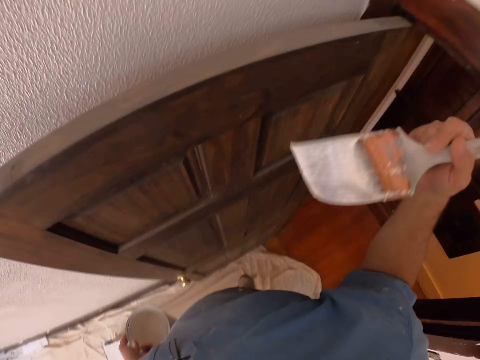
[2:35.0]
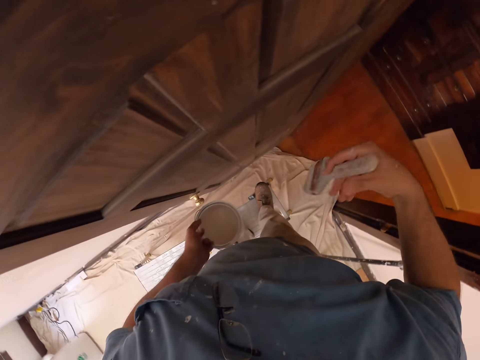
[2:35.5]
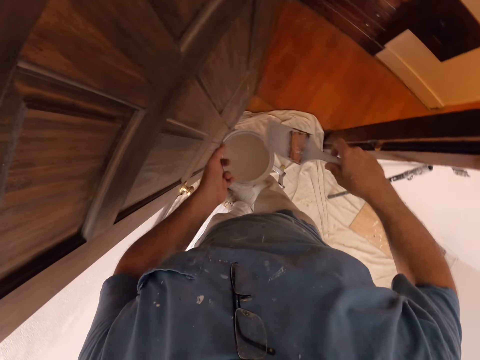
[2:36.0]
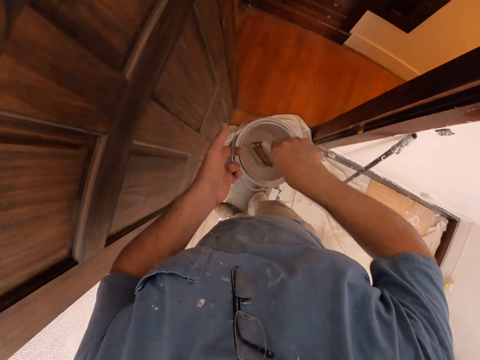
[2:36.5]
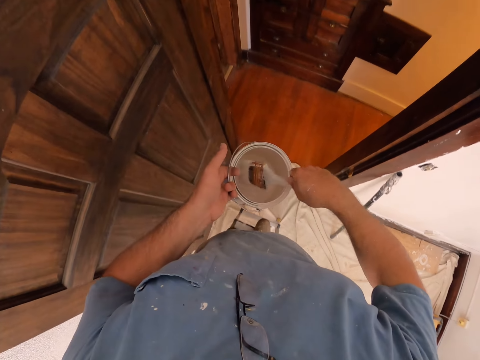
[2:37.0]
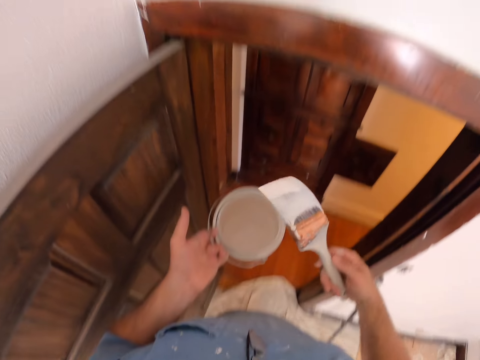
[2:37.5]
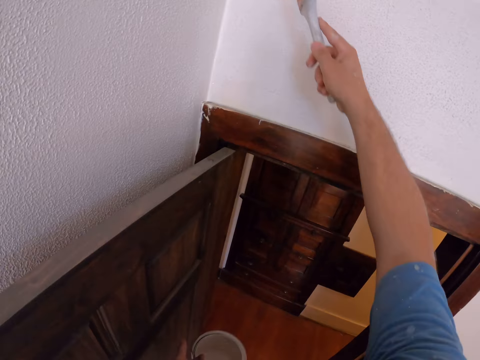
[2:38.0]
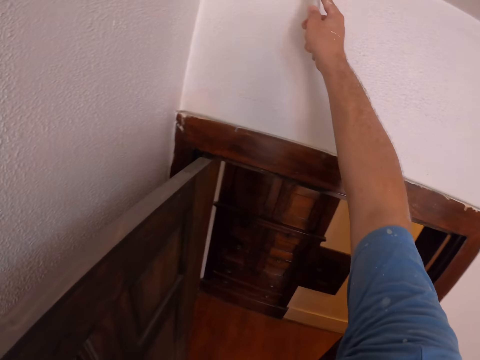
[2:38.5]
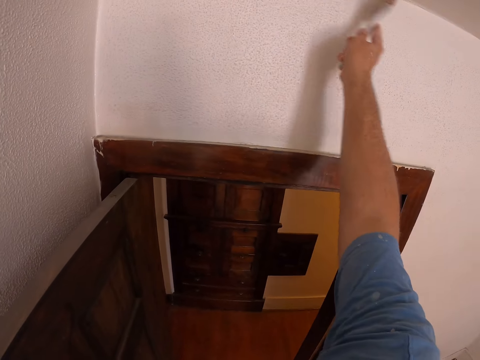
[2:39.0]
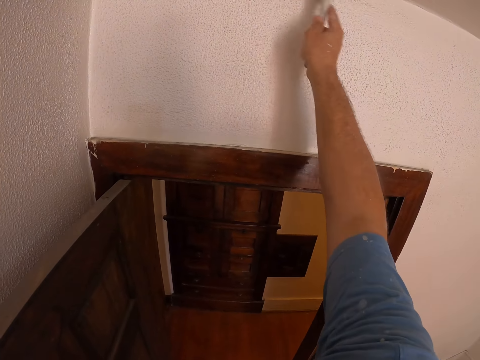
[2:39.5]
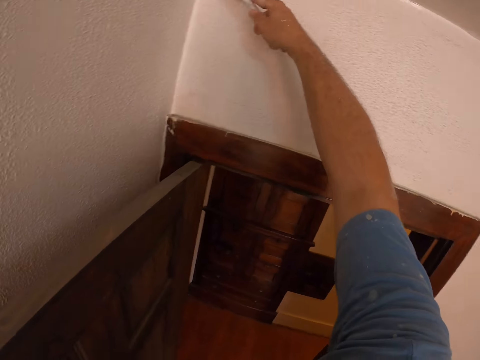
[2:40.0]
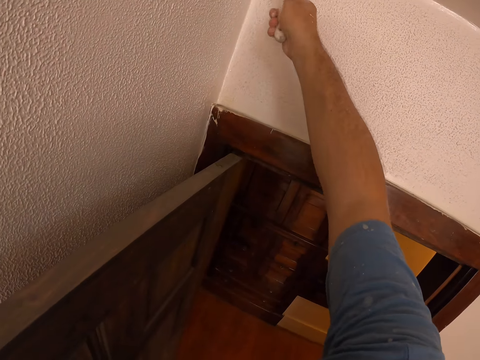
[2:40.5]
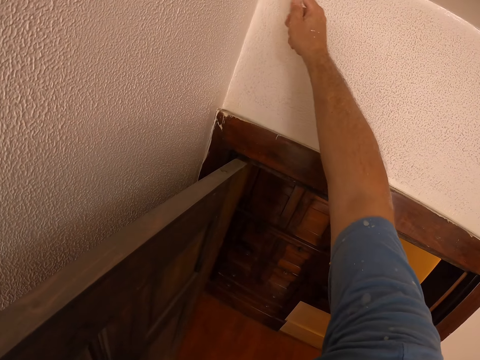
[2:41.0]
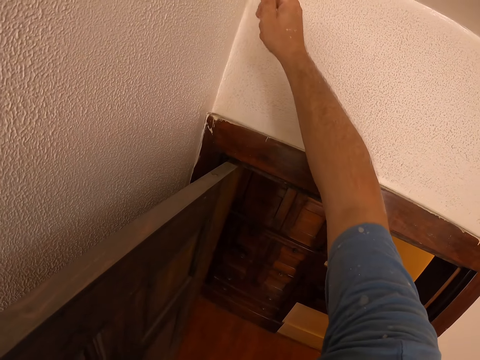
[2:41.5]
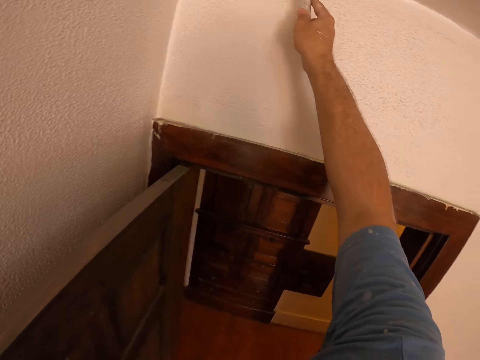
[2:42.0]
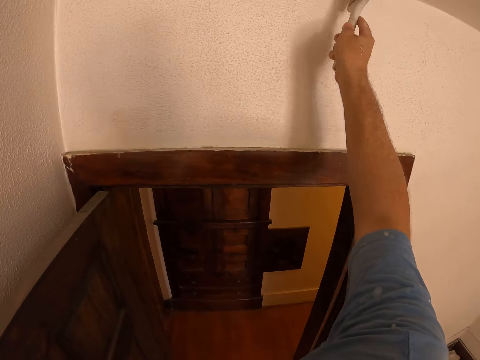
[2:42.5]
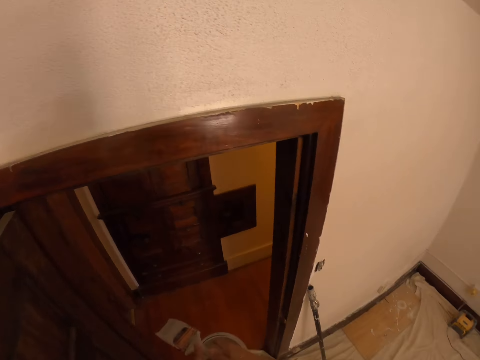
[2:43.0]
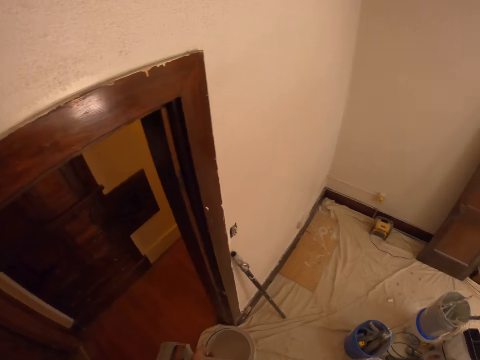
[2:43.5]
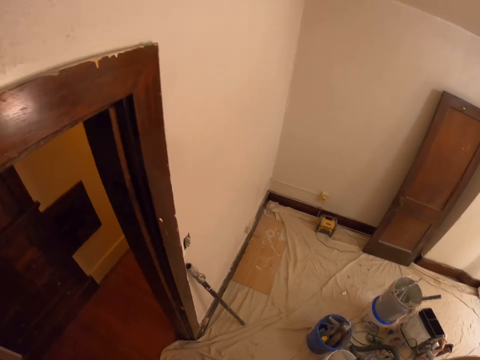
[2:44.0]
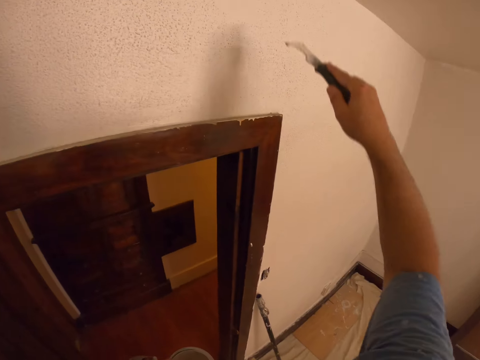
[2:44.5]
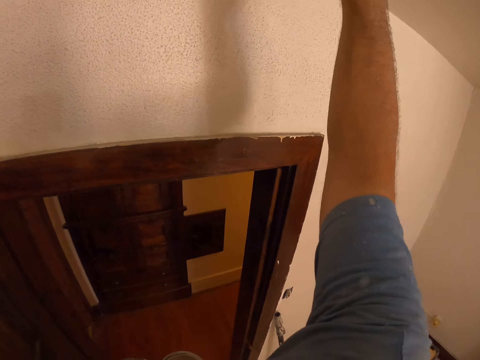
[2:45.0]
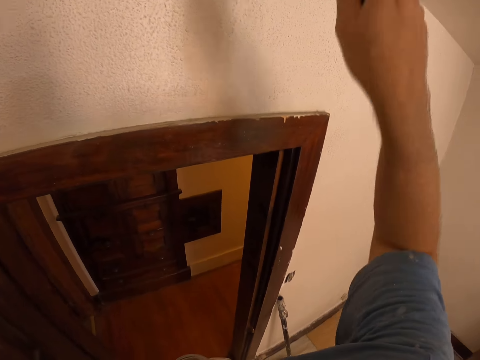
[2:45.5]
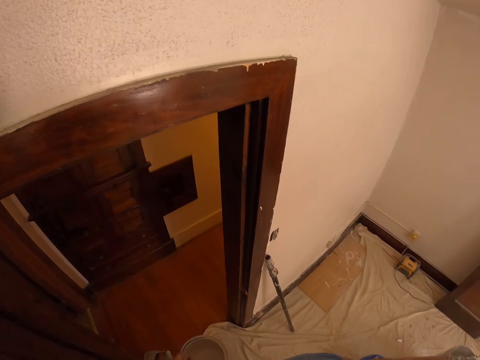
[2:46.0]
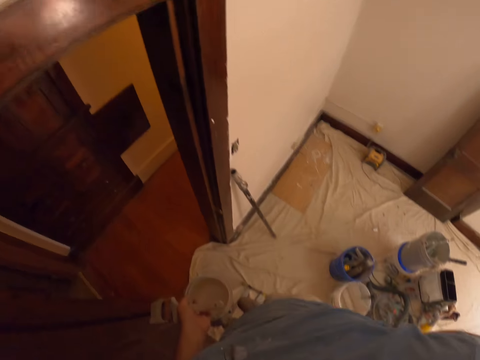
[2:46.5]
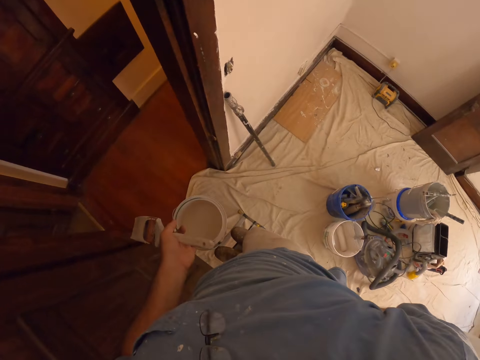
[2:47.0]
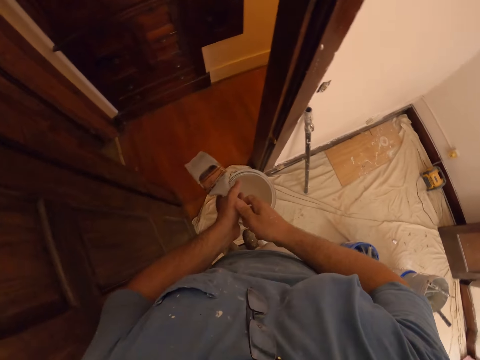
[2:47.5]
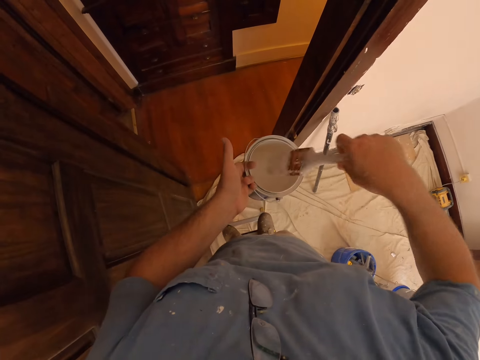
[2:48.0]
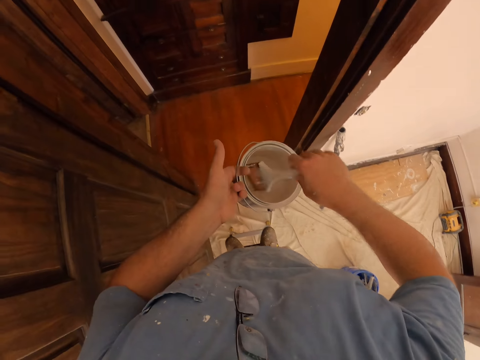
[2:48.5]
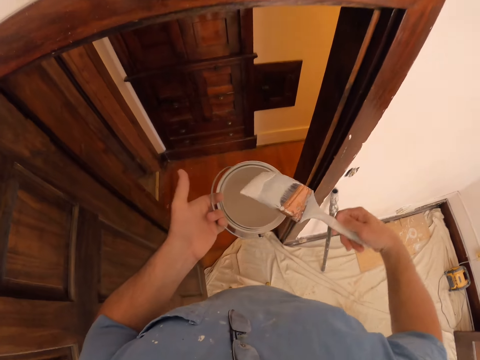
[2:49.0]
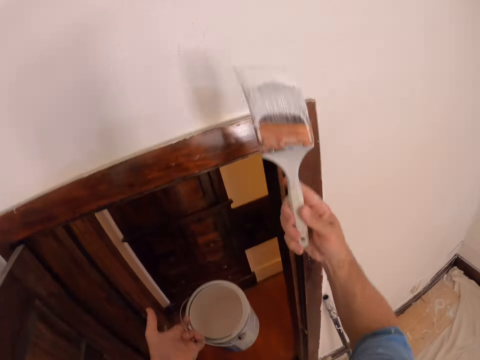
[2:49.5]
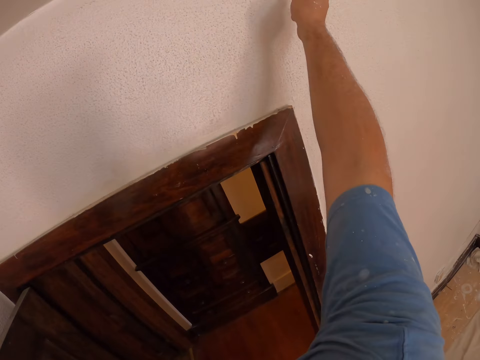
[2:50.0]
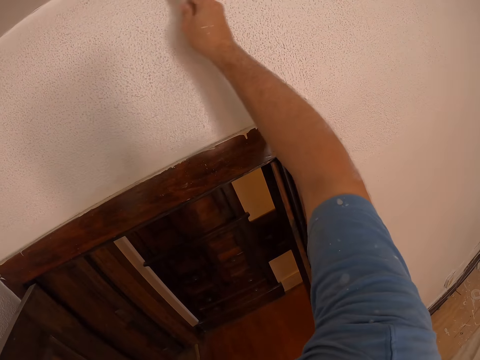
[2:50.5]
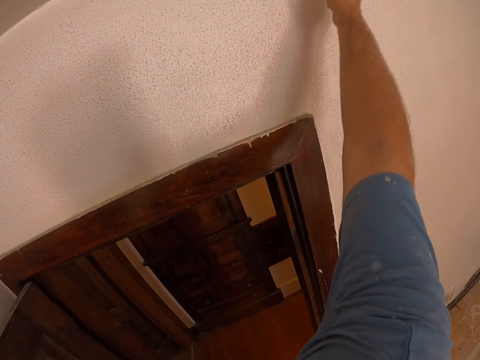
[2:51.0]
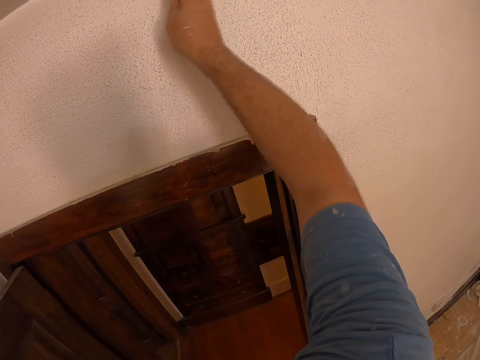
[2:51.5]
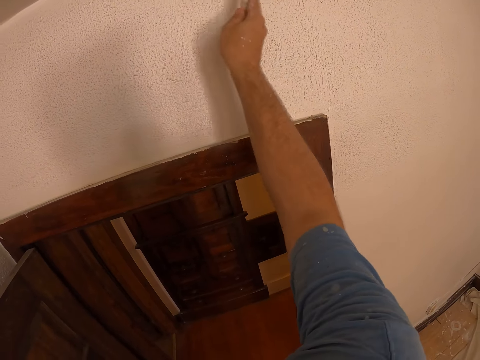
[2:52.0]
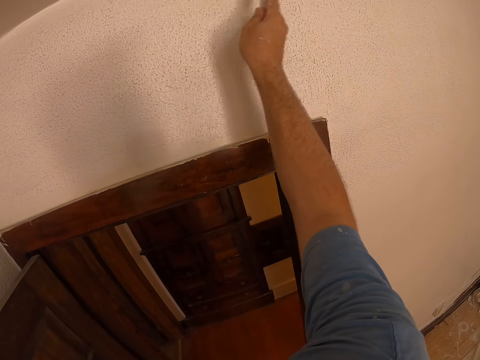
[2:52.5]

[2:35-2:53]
The camera wearer dips the paint brush in the painting can. He paints the wall with the paint brush. He exchanges the hand carrying the paint brush. He removes the wall scraper from his pocket. He scratches the wall with the wall scraper. He pockets the wall scraper. He exchanges the hand carrying the paint brush. He dips the paint brush in the painting can. He paints the wall with the paint brush.

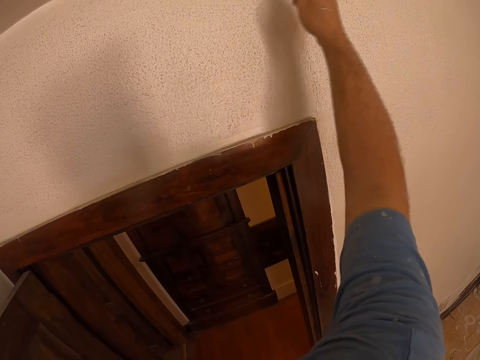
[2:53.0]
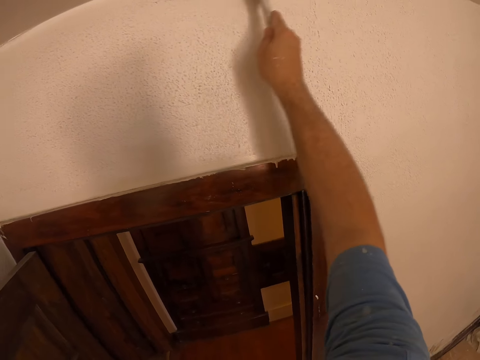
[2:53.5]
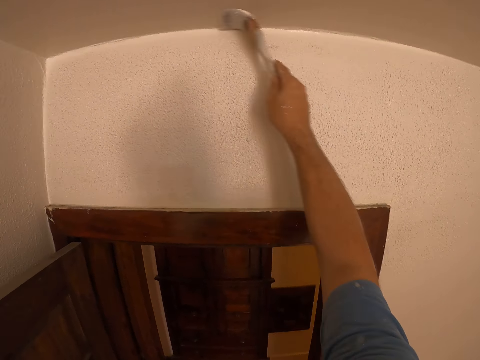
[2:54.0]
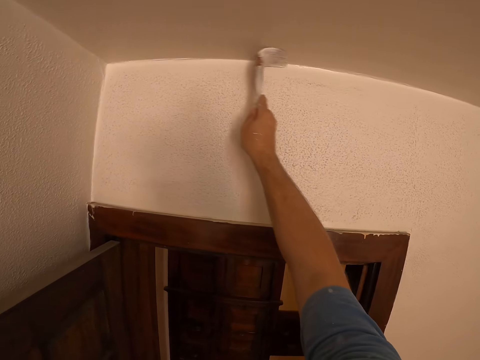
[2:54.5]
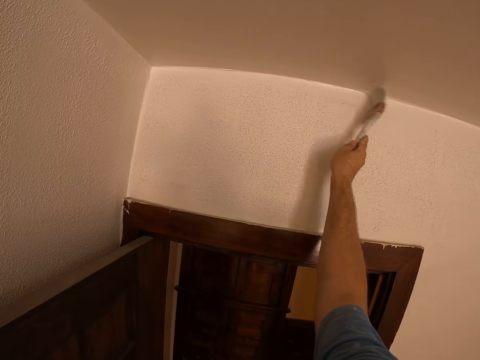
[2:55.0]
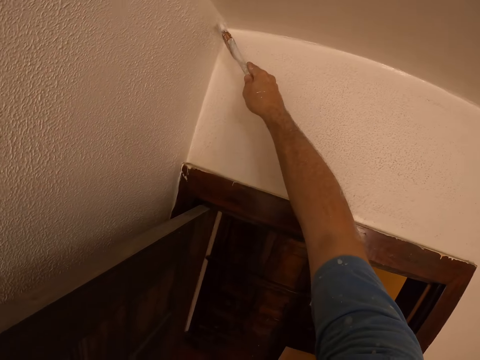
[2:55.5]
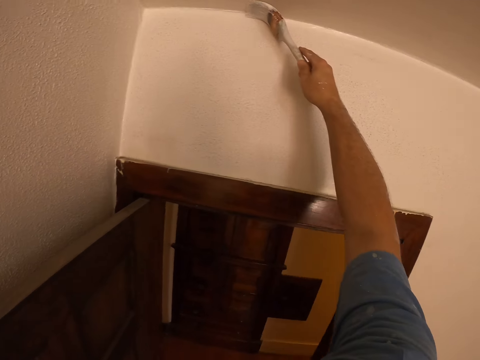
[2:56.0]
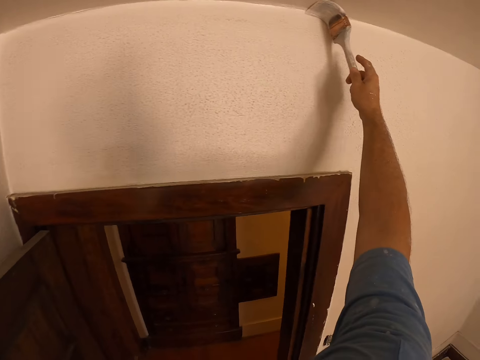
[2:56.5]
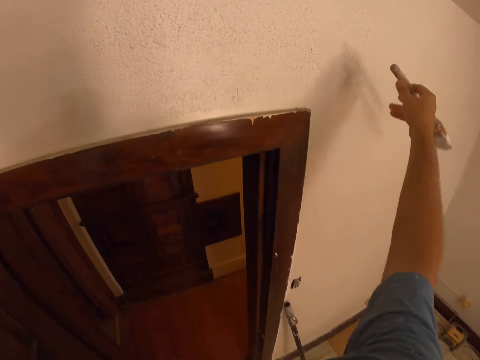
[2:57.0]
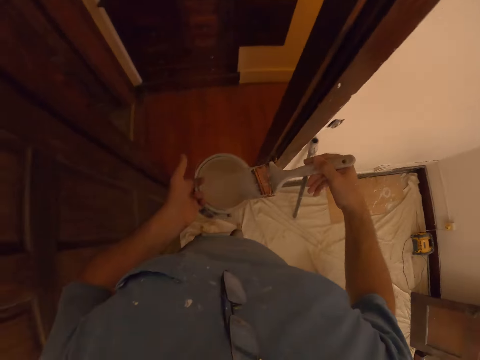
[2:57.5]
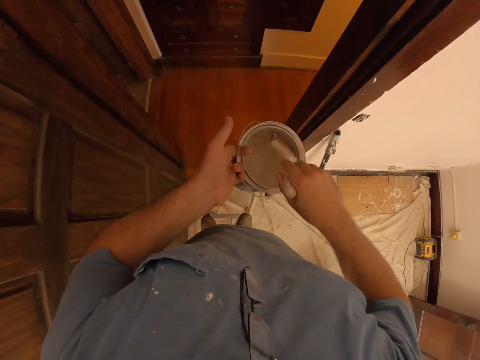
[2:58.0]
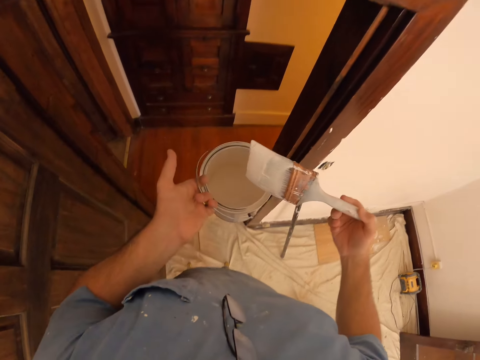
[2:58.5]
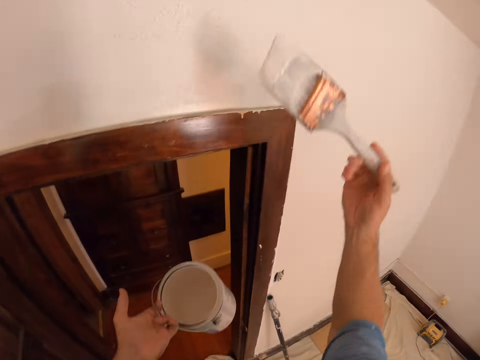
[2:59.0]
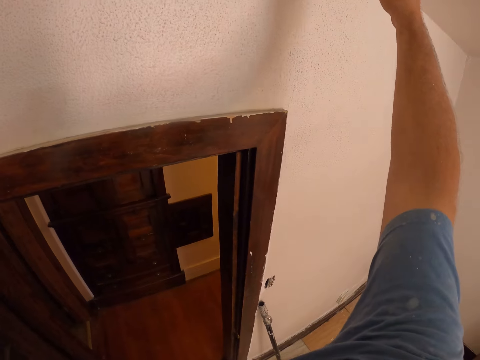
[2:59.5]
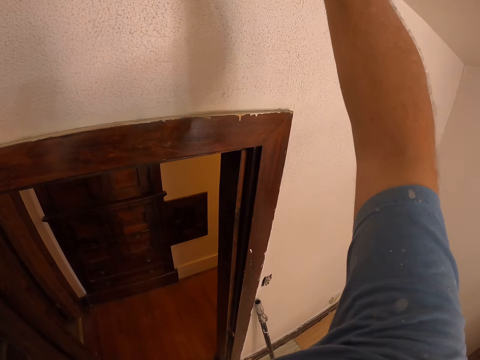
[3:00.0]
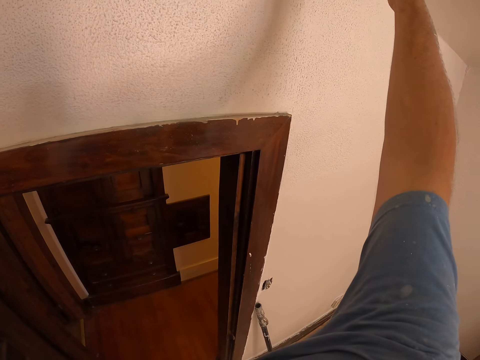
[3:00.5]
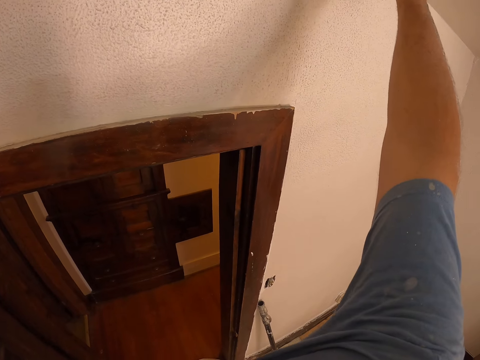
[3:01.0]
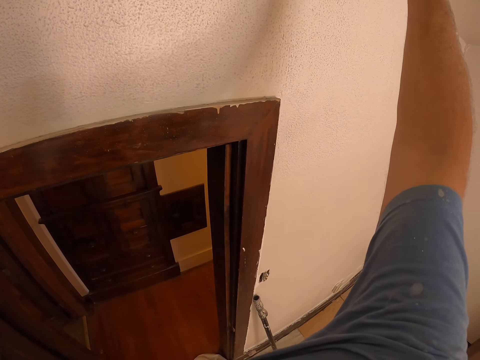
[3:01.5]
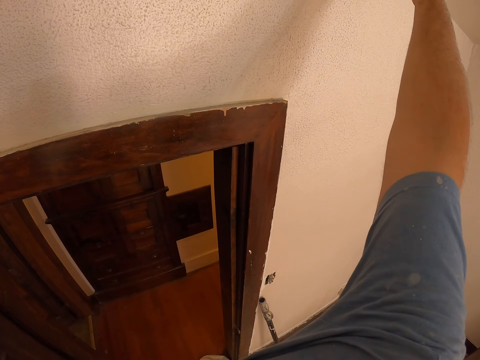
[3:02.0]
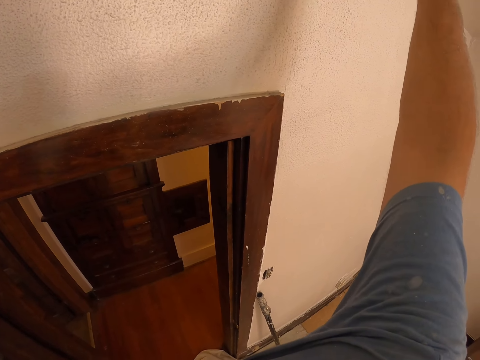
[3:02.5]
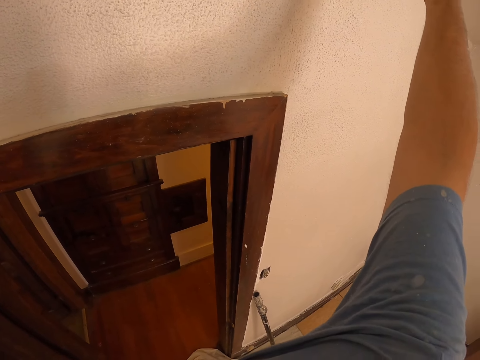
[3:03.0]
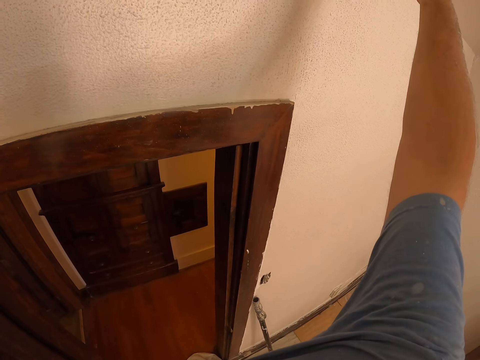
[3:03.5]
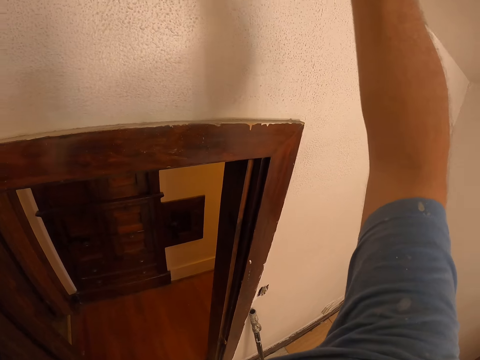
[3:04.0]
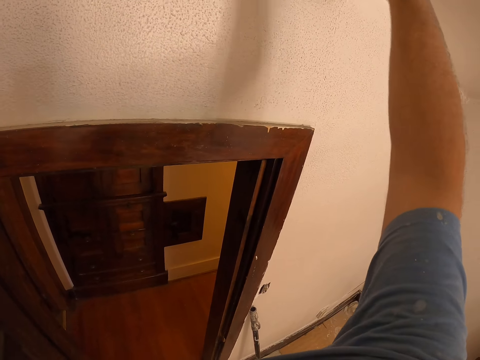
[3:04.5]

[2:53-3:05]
The camera wearer dips the paint brush in the painting can. They paint the wall with the paint brush.
